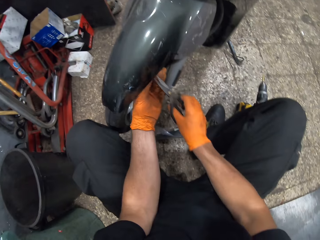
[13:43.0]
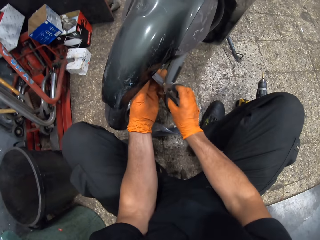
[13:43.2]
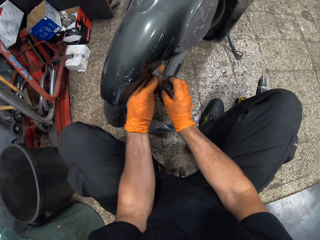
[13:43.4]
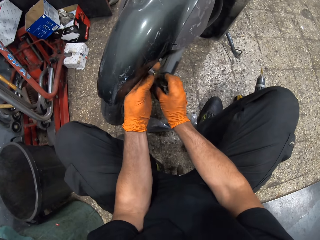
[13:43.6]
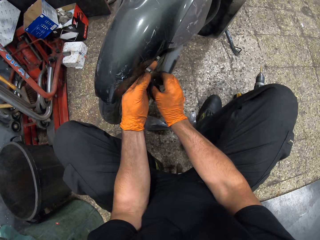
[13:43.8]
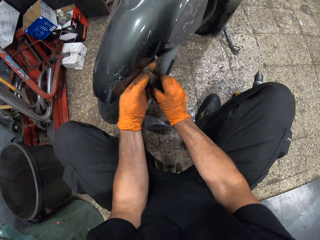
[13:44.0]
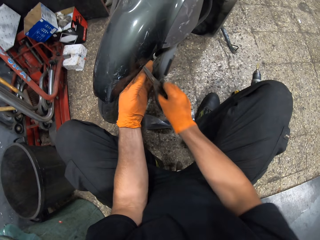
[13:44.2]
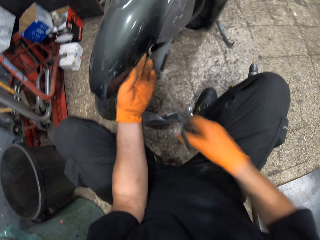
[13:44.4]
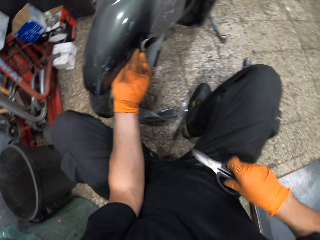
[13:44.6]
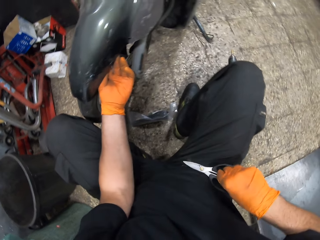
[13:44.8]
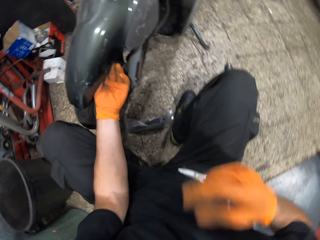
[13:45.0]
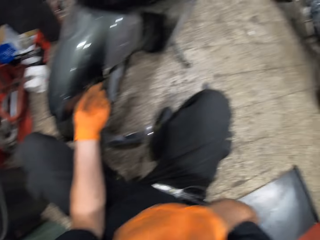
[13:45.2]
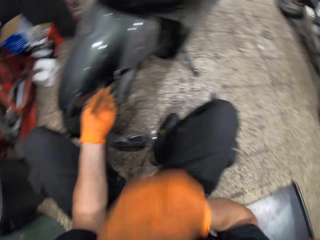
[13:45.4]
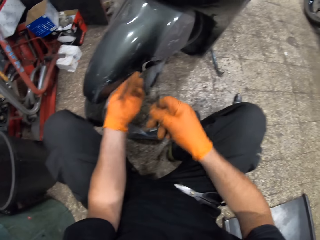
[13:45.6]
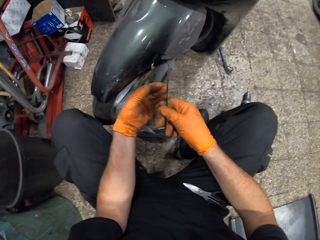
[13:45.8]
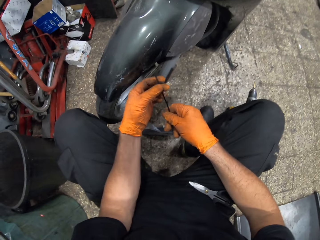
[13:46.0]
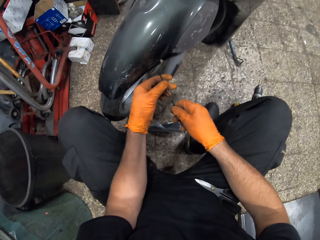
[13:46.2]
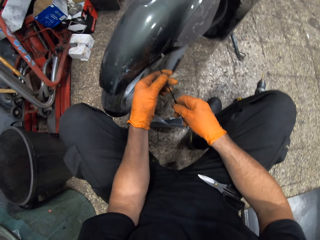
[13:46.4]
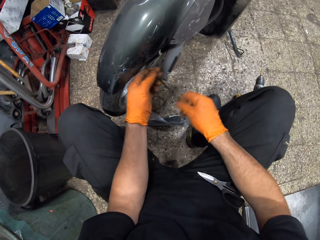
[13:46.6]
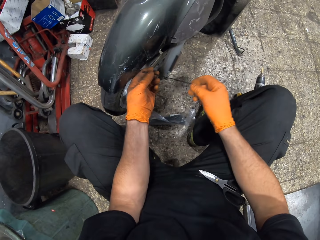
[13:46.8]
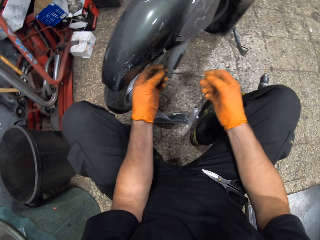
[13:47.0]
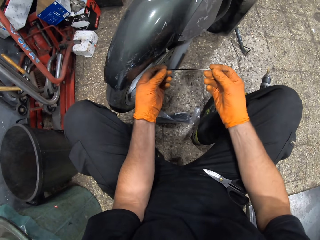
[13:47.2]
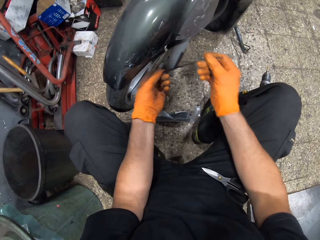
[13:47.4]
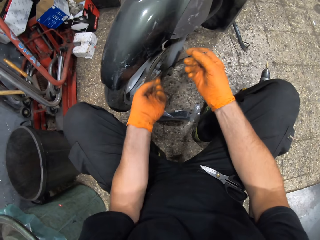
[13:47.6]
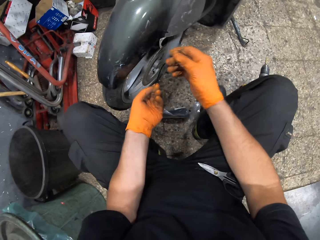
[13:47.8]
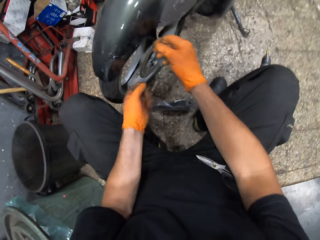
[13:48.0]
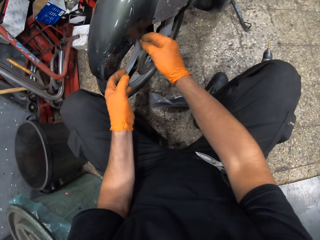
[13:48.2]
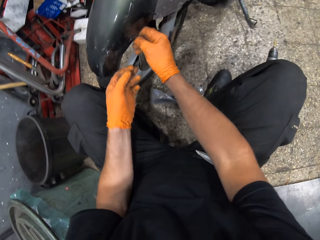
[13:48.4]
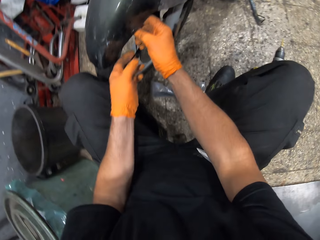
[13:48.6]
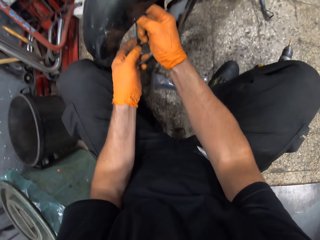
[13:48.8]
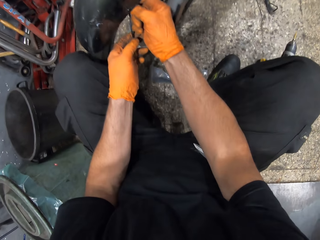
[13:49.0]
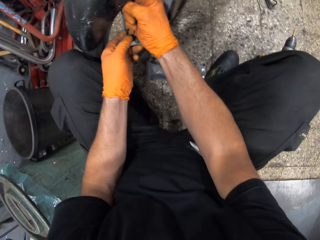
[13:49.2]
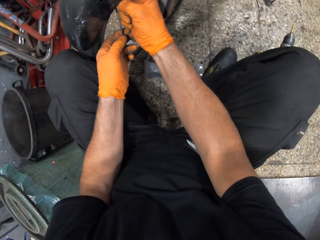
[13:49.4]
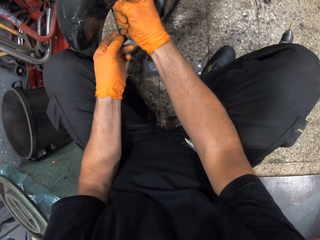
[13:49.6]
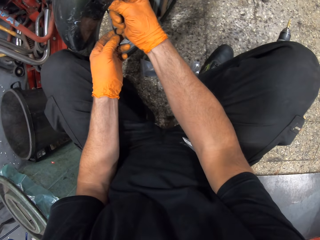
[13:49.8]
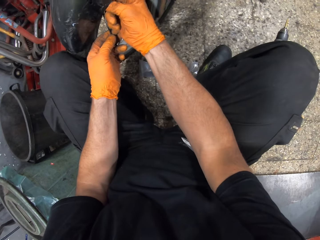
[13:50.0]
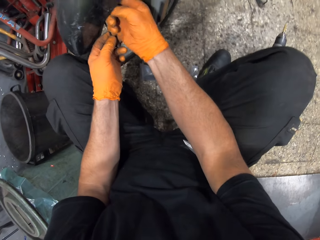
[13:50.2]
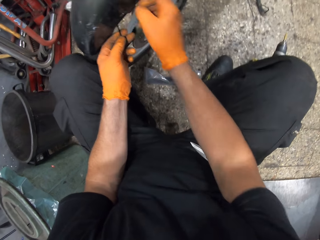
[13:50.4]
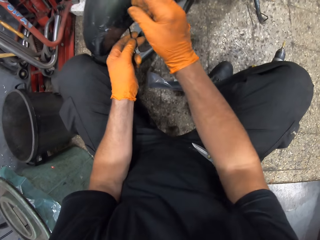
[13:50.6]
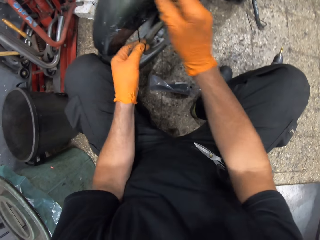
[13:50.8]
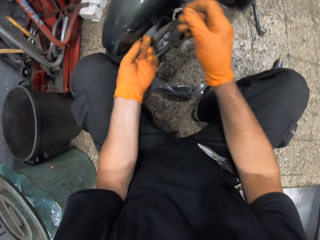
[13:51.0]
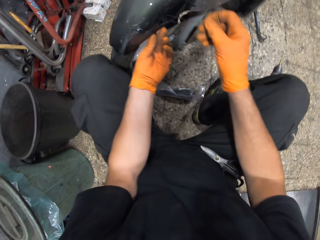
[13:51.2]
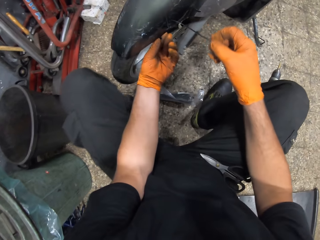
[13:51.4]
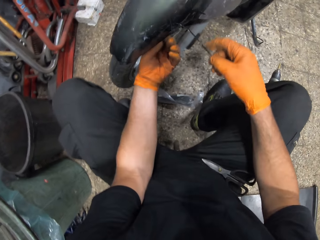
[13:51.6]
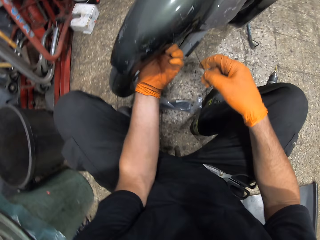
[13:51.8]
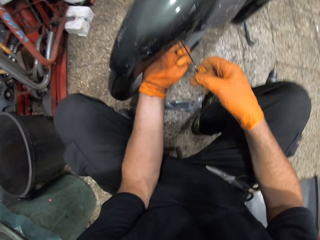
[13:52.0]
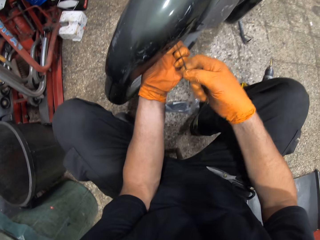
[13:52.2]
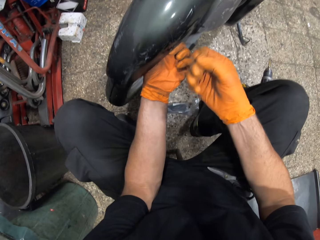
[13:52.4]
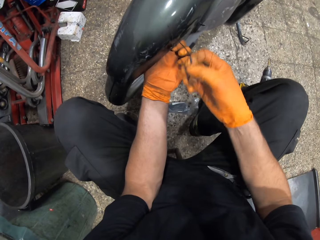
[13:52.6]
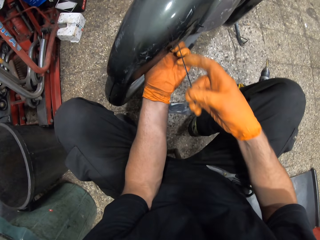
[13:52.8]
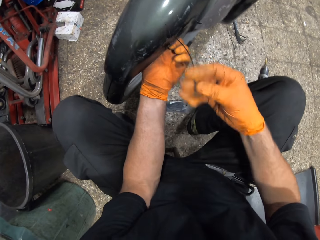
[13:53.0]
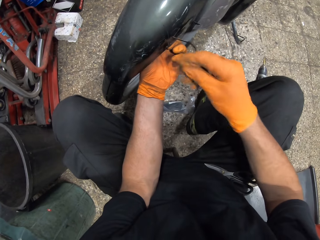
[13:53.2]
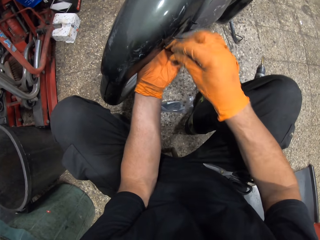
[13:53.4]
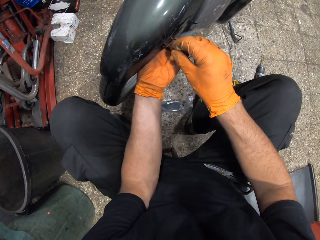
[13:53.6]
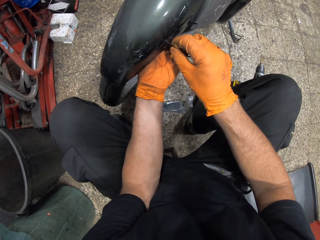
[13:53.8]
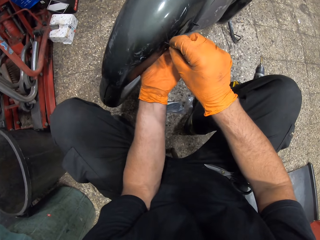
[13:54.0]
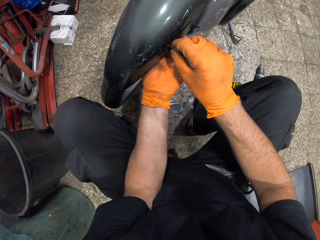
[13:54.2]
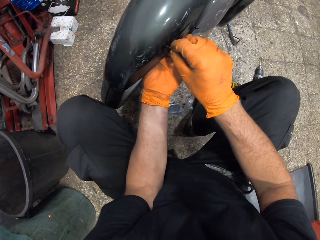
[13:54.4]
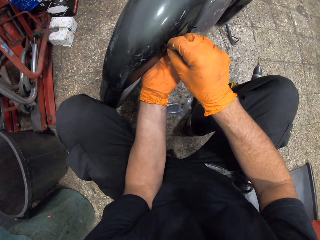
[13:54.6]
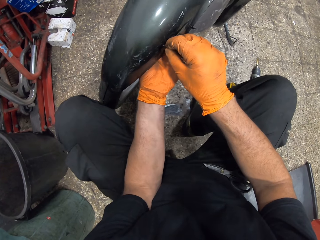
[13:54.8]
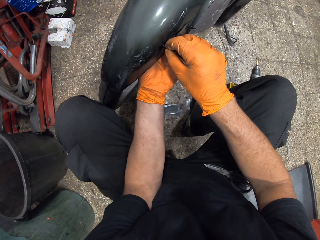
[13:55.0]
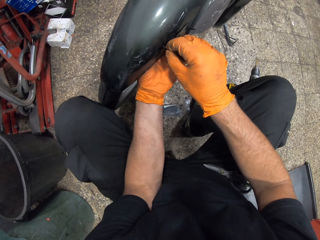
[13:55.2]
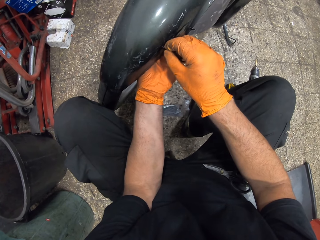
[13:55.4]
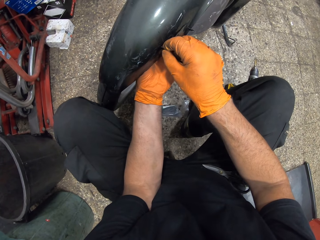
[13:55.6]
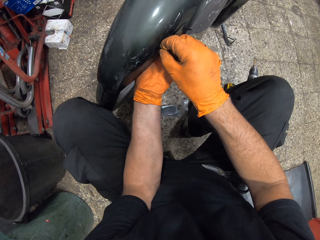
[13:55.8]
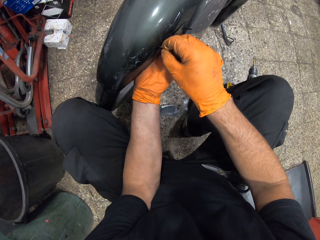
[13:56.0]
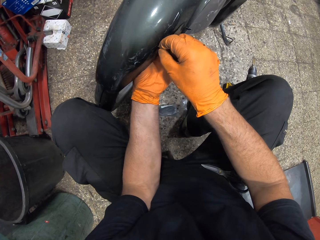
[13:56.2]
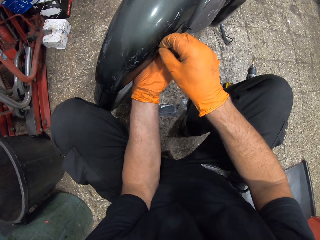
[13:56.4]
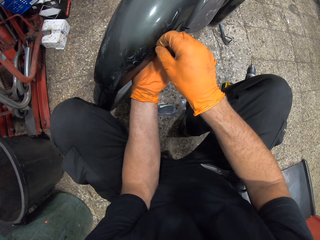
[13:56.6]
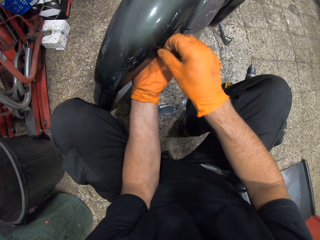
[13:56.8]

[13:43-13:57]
The camera wearer cuts the cable tie with the pair of scissors. He drops the pair of scissors on his lap. He takes a cable tie from his mouth. He lifts the right hand and drops the right hand. He holds the cable tie with his left hand. He touches something. He puts something on the moped. He passes the cable tie through a hole in the motorcycle mudguard. He pulls the cable tie with his right hand. He holds the moped. He puts something on the moped. He passes the cable tie through a hole in the motorcycle mudguard.

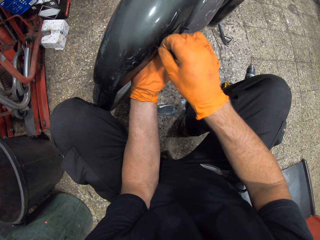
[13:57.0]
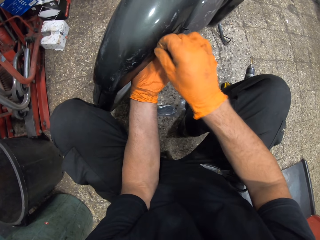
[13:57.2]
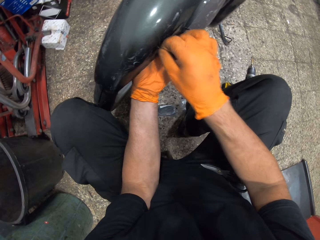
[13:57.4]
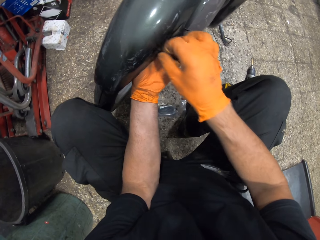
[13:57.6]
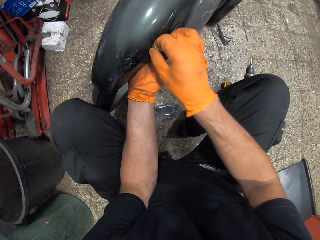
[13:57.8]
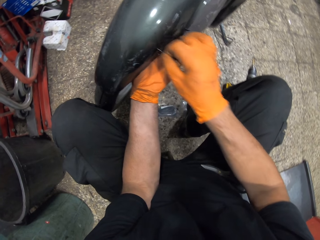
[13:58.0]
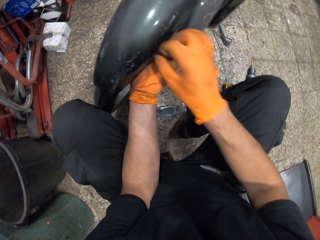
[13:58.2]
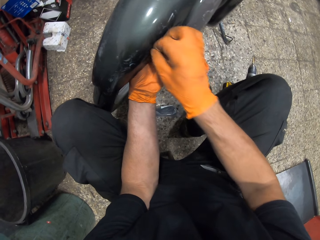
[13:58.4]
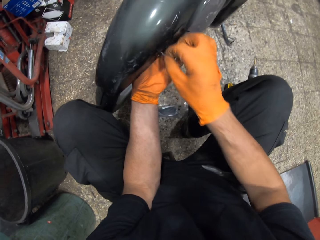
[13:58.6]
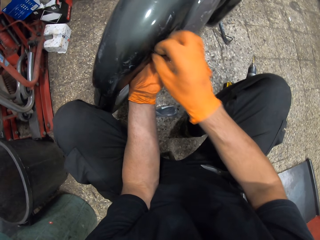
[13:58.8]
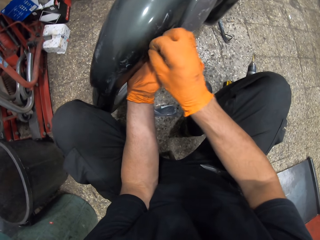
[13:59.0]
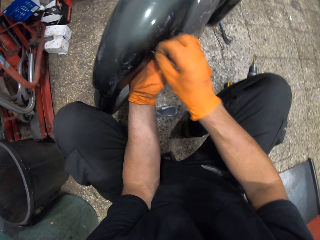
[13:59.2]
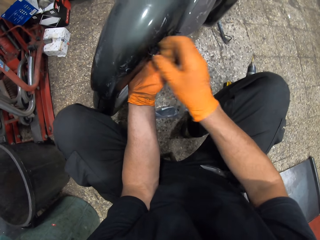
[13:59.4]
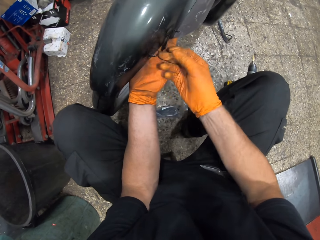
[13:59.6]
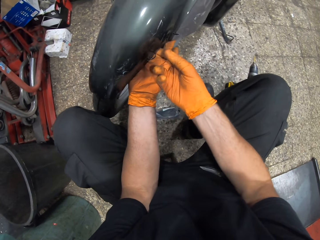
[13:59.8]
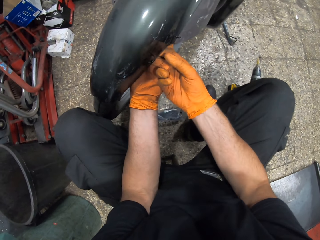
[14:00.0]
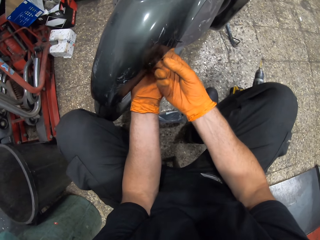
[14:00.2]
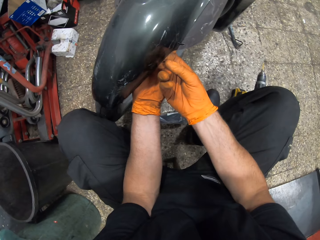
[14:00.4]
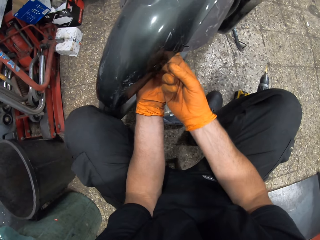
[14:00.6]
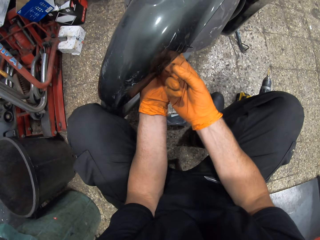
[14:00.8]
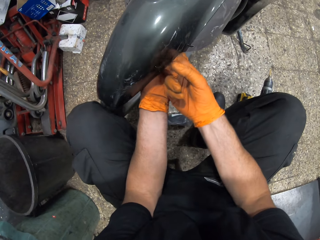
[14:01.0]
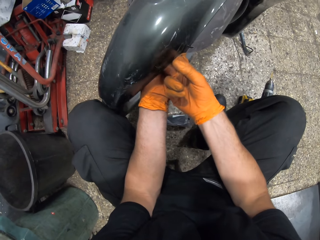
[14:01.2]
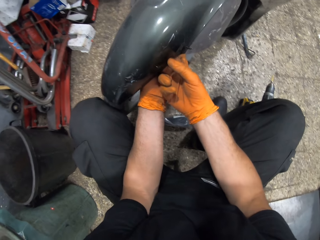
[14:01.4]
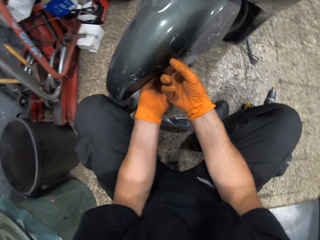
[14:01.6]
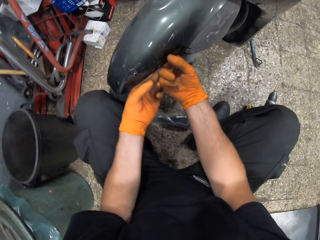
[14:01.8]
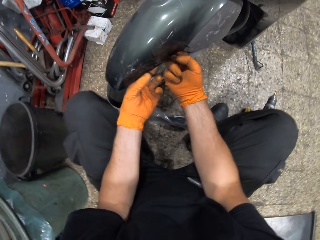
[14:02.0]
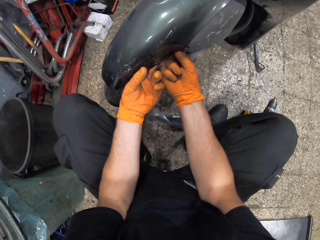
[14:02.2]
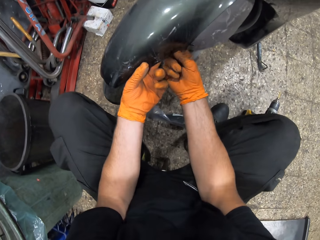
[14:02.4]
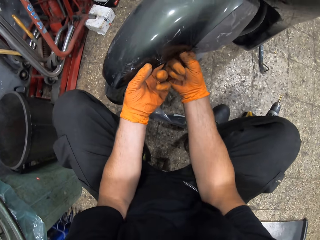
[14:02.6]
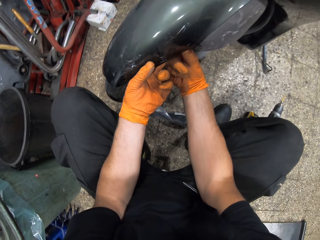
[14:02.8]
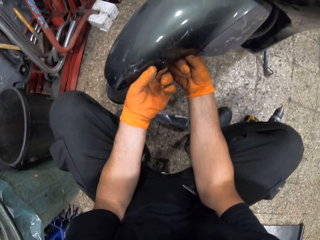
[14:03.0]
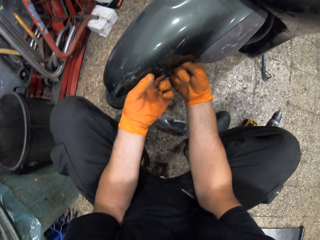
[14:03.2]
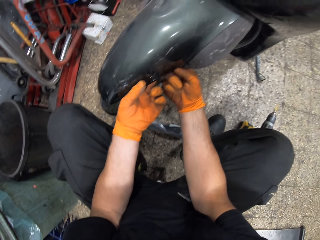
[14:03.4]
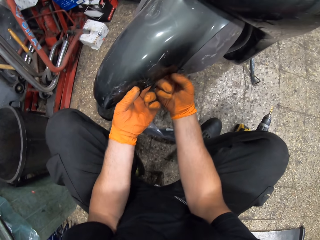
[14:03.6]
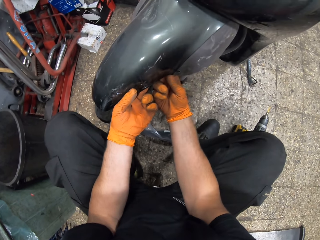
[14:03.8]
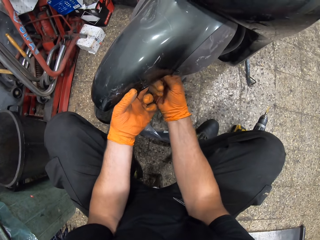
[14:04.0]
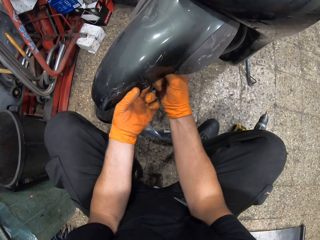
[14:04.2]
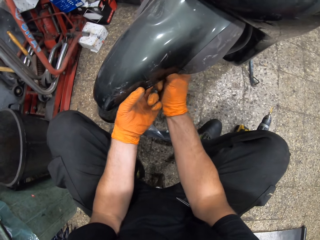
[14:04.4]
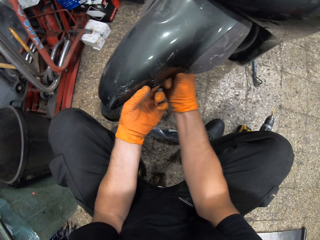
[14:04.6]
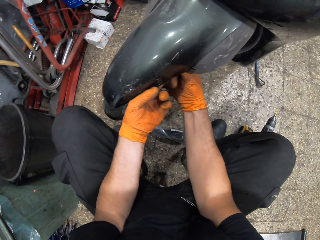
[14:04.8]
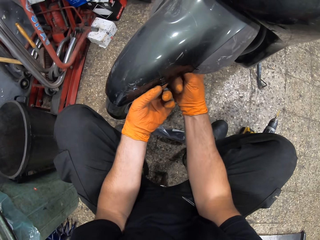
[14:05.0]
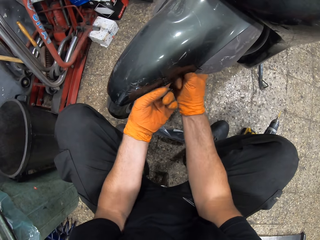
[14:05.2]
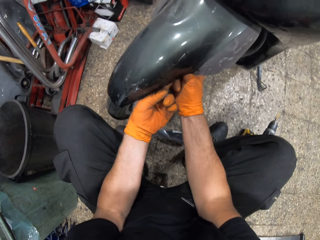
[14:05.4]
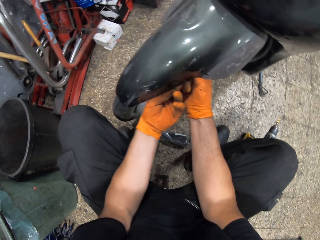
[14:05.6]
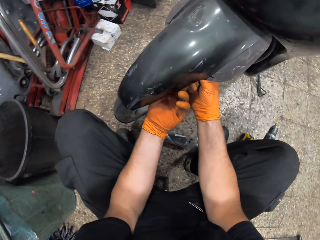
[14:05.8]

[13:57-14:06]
The camera wearer puts his right hand under the motorcycle's mudguard. He holds the moped. He puts something on the moped.
